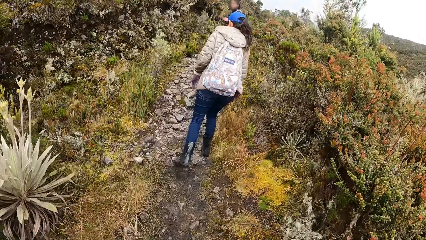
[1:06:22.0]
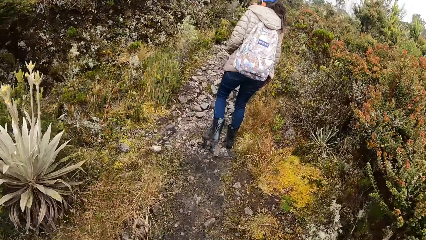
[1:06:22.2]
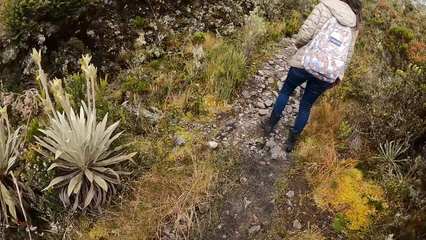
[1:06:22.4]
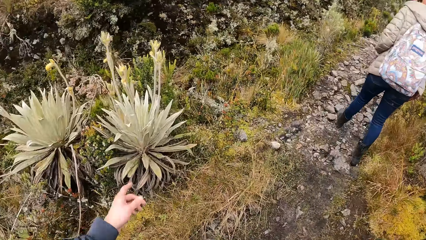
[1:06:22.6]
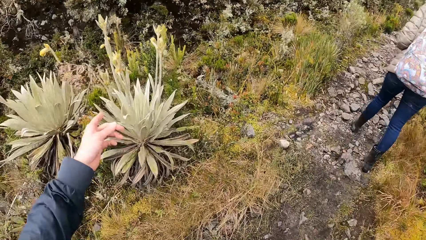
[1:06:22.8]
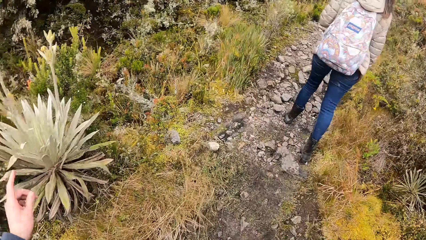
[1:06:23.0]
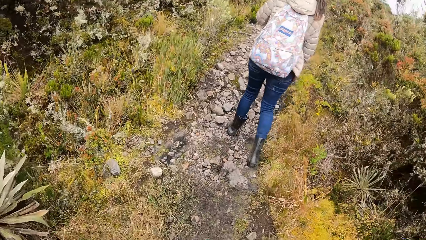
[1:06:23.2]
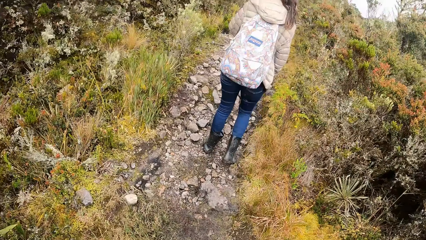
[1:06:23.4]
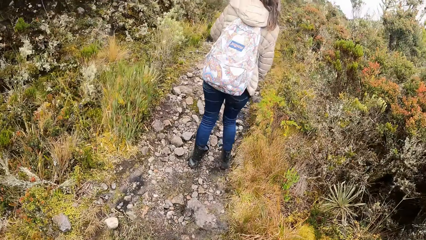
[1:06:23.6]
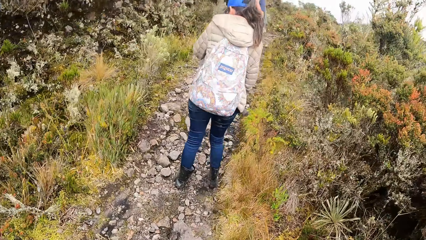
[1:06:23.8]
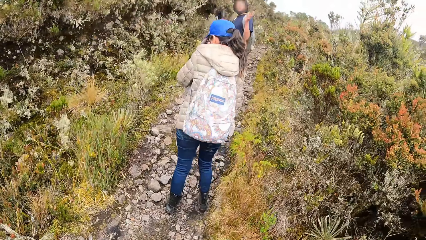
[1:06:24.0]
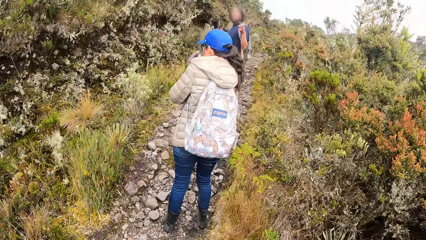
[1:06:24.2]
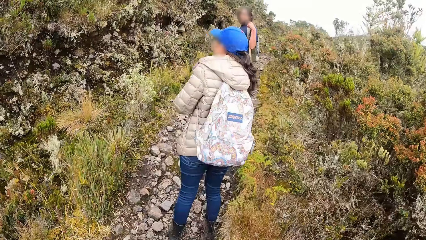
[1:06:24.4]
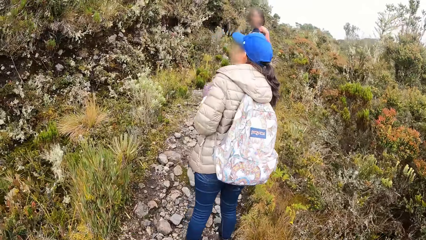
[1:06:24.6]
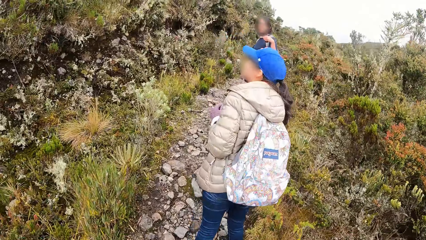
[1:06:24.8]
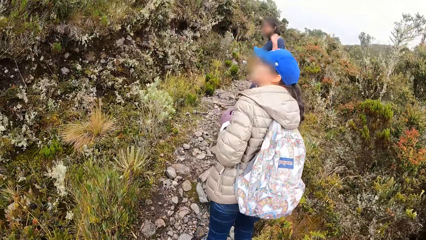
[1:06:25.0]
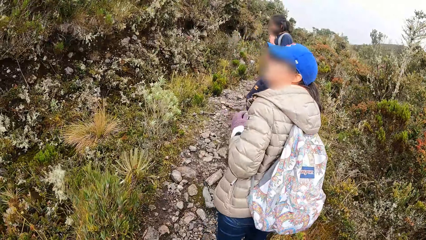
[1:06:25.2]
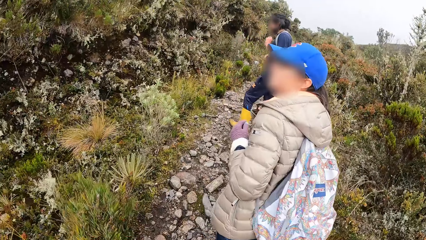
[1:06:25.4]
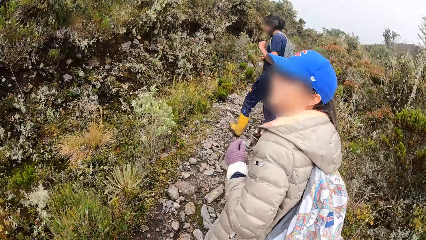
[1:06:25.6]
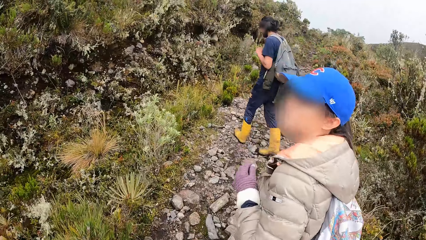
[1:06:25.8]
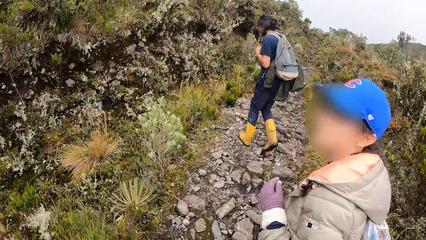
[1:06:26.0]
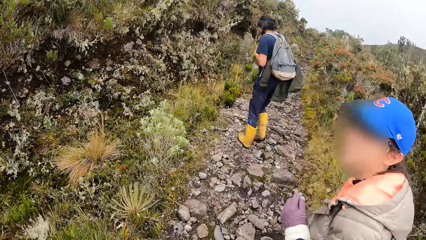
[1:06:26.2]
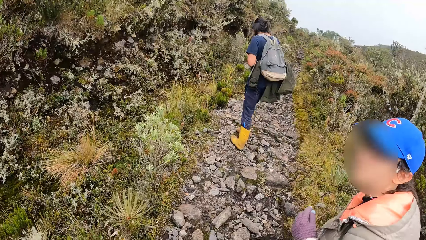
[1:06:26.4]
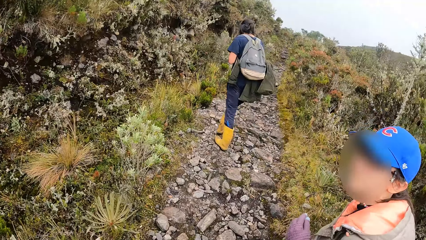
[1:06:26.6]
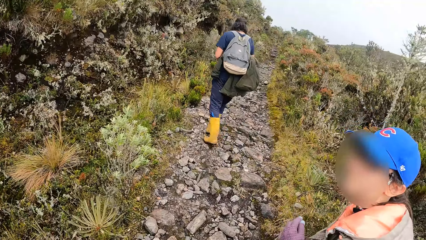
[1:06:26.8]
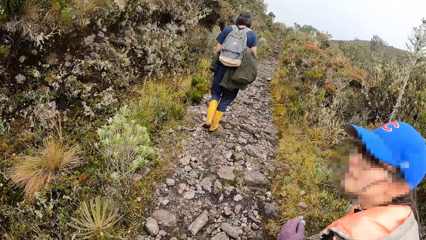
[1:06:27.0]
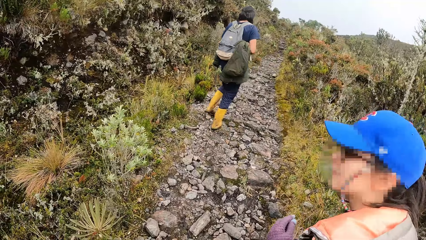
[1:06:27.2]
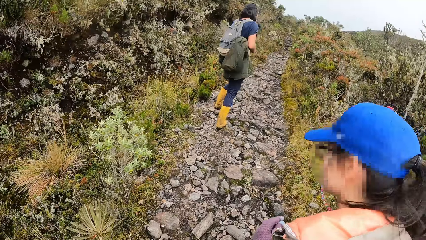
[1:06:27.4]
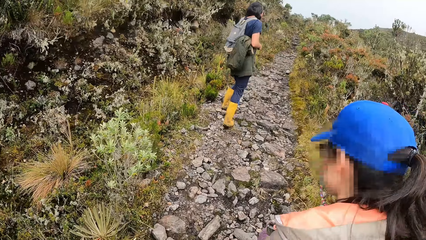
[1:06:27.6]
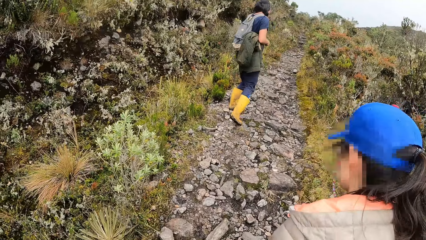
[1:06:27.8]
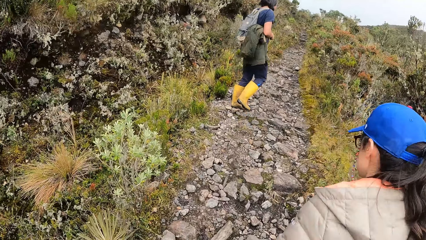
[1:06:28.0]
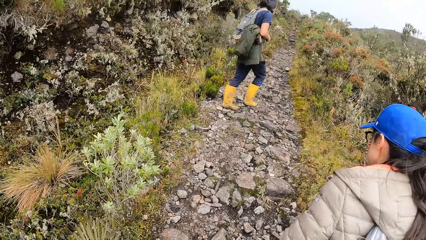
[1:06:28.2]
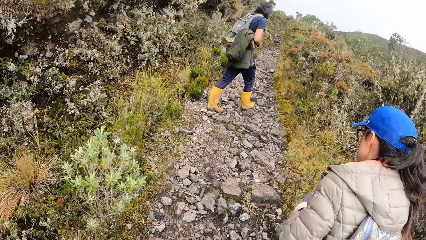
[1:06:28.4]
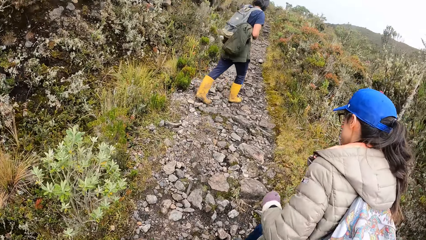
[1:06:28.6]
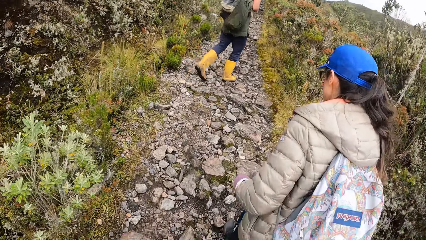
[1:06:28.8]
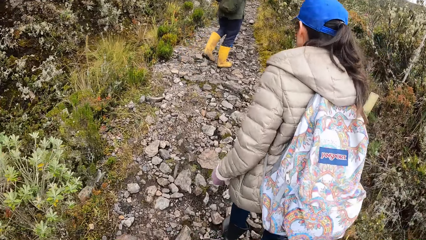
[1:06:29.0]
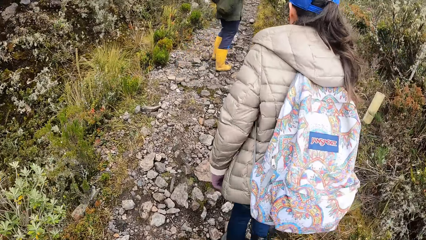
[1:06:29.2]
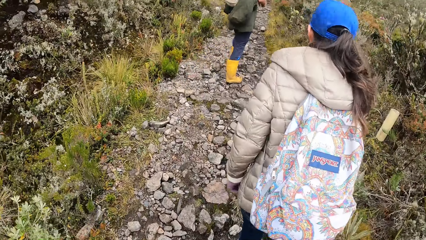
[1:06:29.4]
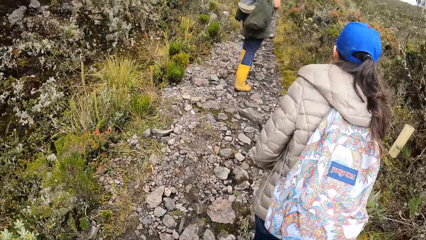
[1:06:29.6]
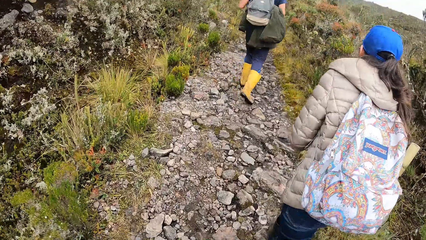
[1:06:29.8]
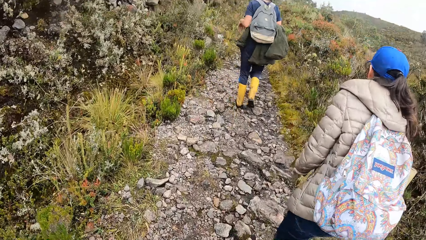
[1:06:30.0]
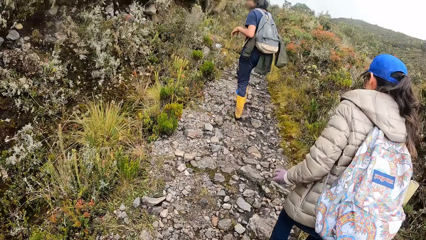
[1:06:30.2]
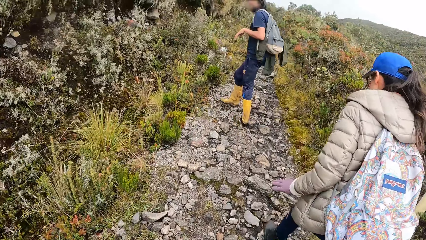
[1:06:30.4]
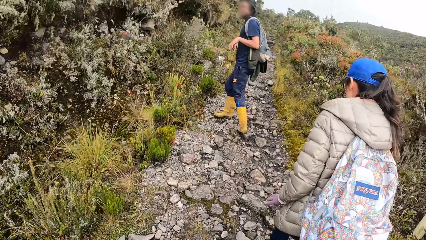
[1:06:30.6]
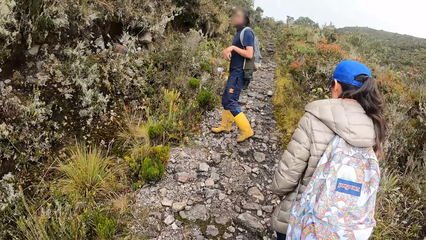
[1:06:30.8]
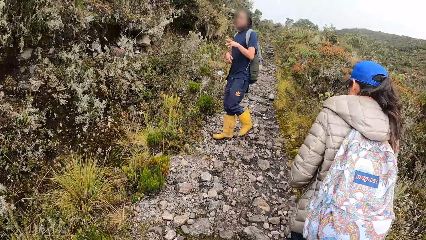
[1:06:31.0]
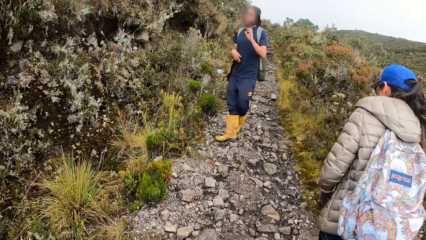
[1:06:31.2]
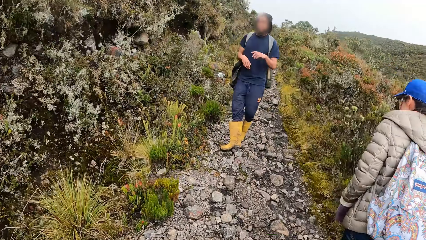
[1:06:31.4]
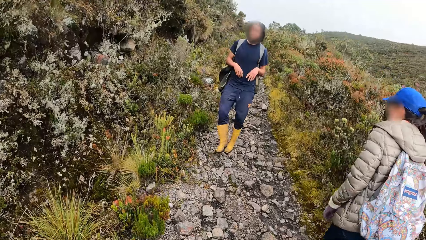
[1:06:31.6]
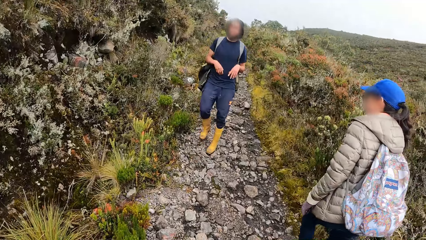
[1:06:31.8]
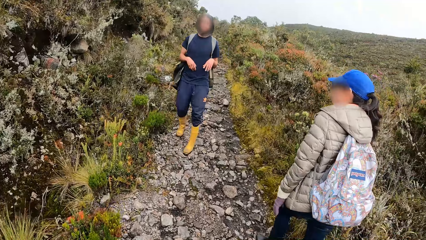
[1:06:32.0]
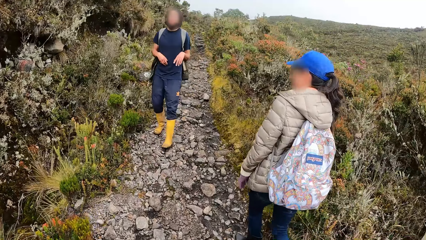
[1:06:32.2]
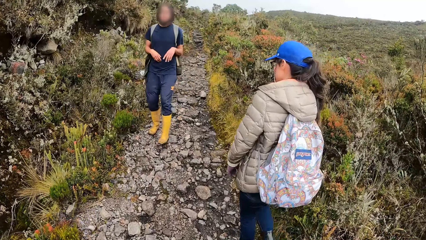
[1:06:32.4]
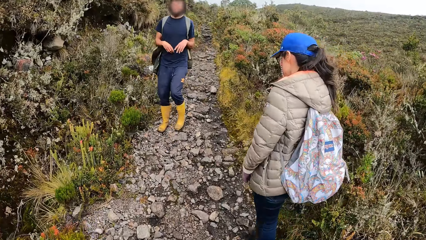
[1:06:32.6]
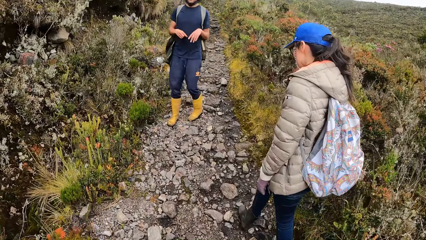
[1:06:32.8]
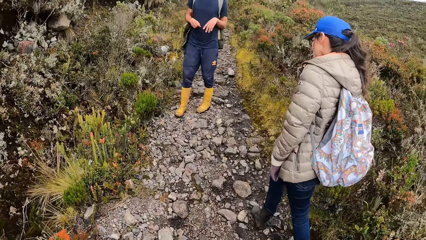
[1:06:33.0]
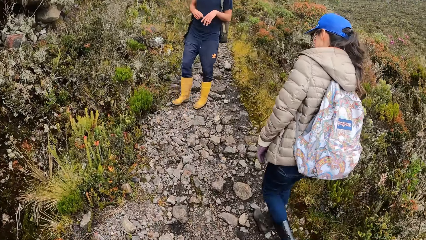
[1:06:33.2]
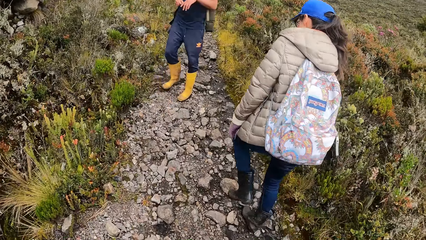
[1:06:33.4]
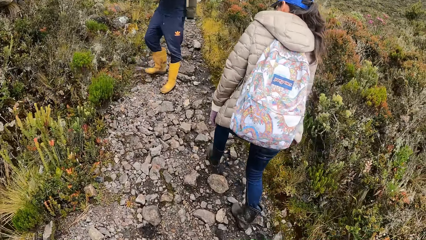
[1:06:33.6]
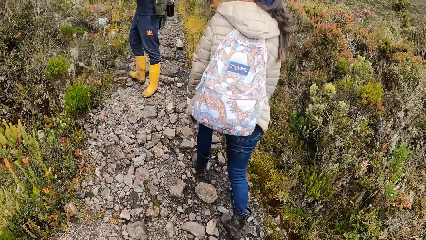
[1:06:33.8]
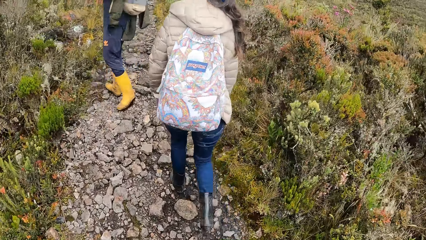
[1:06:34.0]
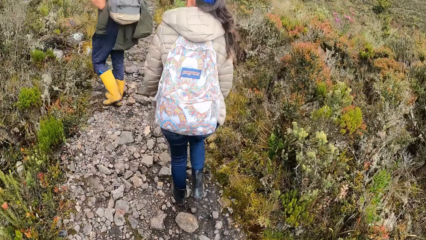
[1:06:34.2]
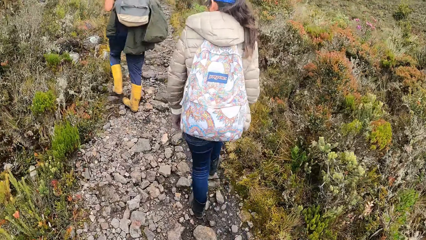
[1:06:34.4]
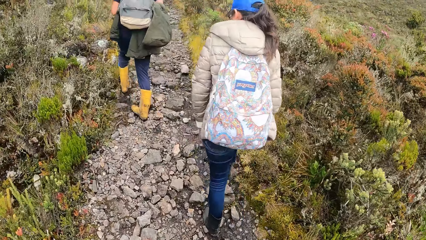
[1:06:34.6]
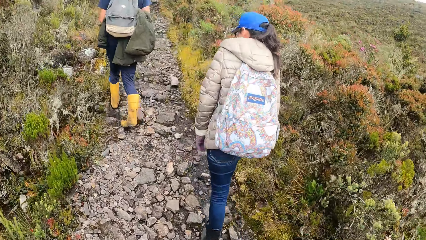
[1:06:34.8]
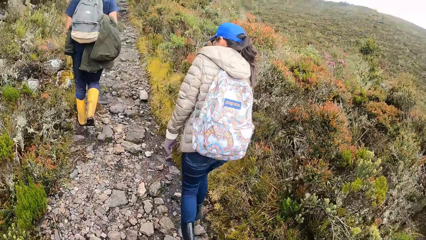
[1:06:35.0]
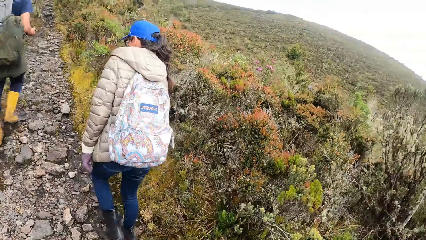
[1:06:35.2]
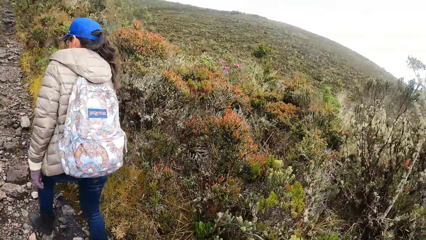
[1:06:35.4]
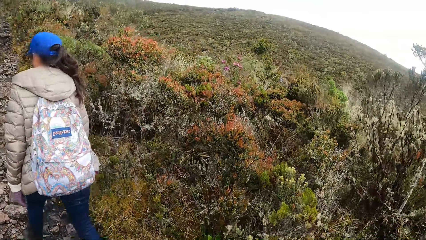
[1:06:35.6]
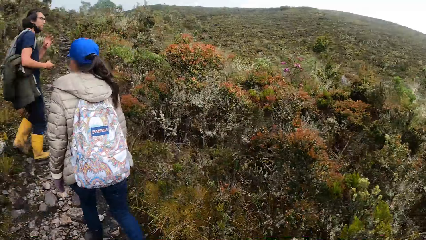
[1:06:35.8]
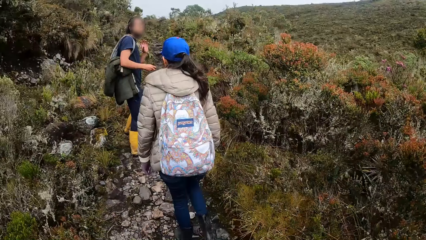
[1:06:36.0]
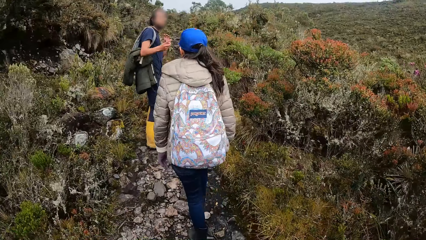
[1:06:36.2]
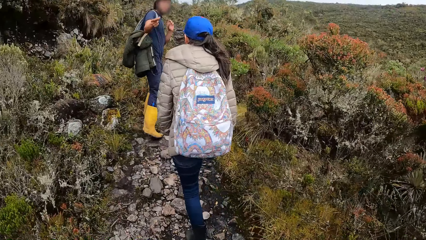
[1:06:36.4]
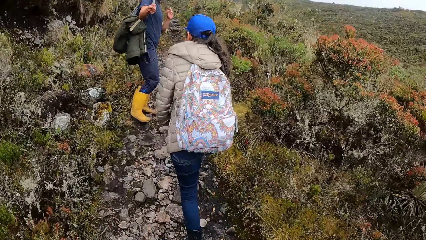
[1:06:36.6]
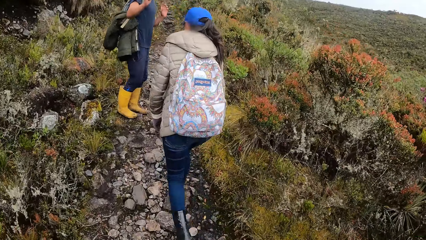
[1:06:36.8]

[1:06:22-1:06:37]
The camera wearer points at a plant on the left. A woman stands for a while. A man interacts with hand gestures. The woman walks away. The man interacts with hand gestures. The man walks backwards, walks forward and interacts with hand gestures.
